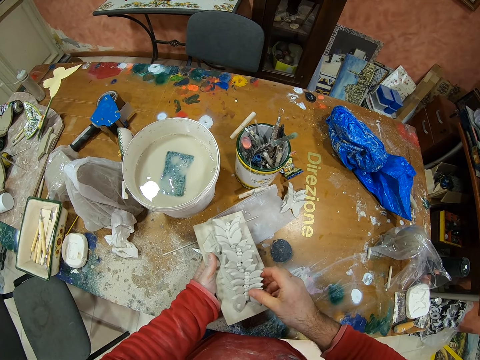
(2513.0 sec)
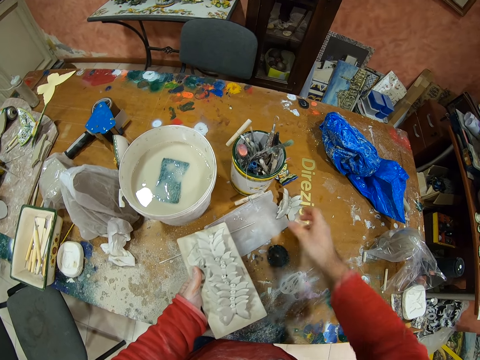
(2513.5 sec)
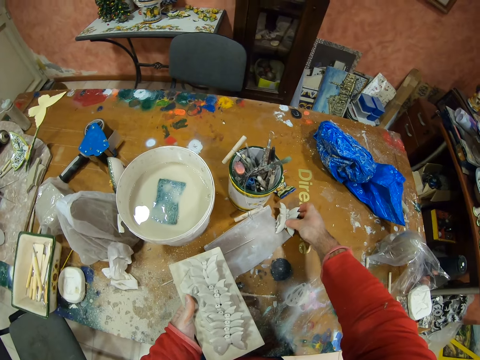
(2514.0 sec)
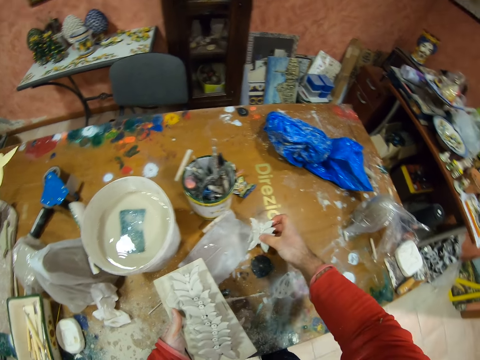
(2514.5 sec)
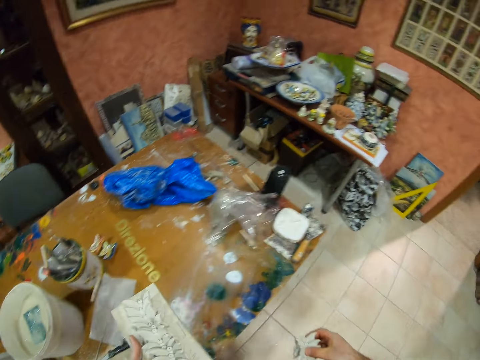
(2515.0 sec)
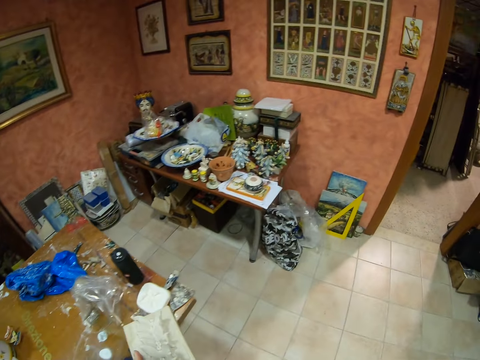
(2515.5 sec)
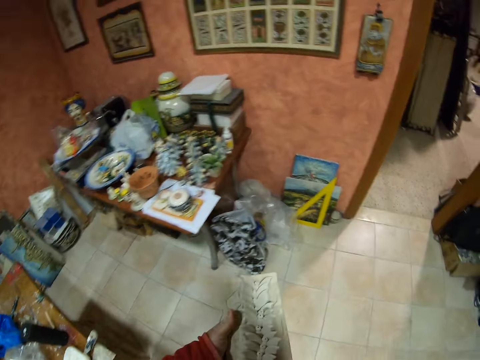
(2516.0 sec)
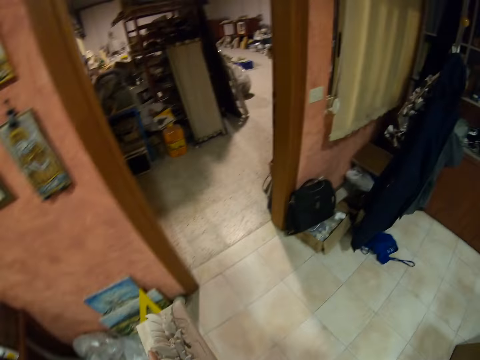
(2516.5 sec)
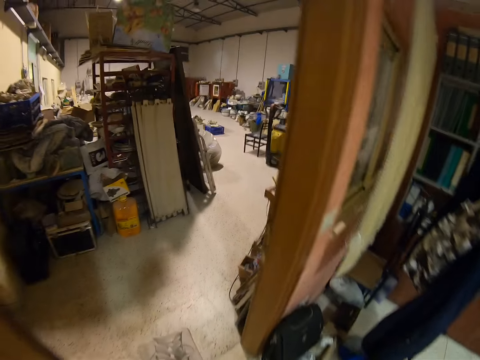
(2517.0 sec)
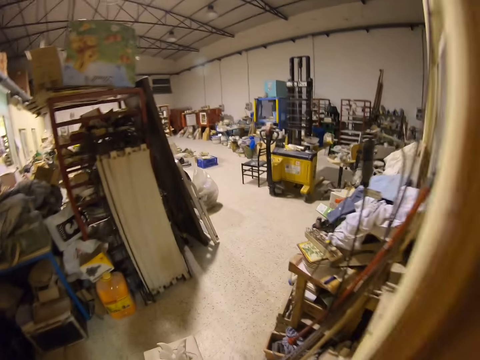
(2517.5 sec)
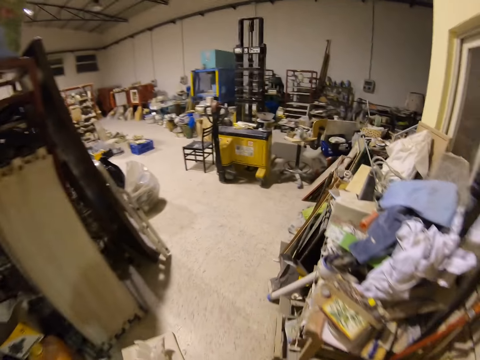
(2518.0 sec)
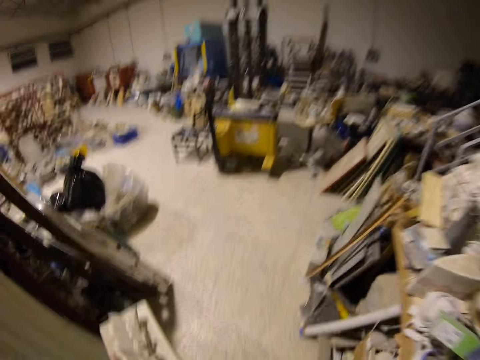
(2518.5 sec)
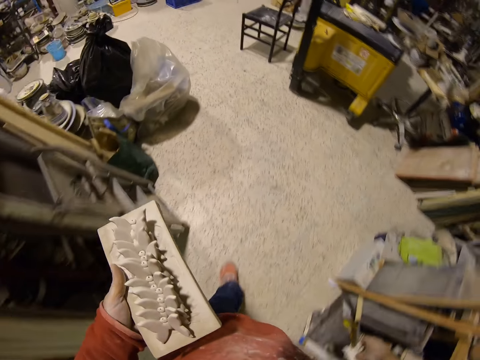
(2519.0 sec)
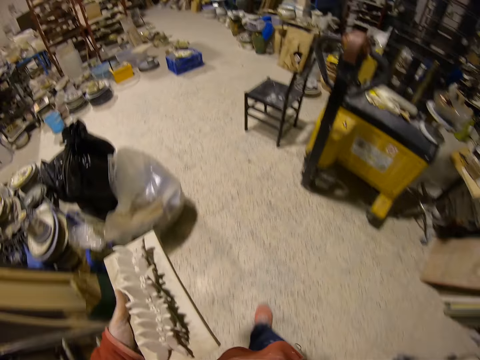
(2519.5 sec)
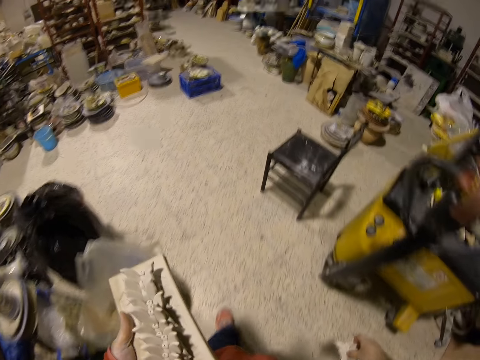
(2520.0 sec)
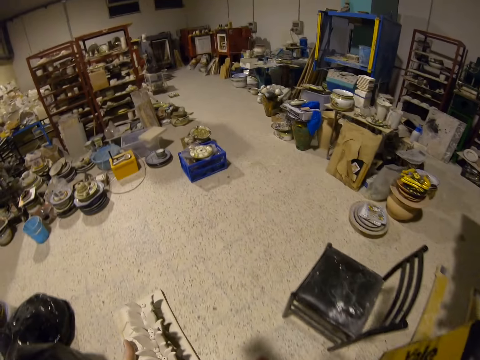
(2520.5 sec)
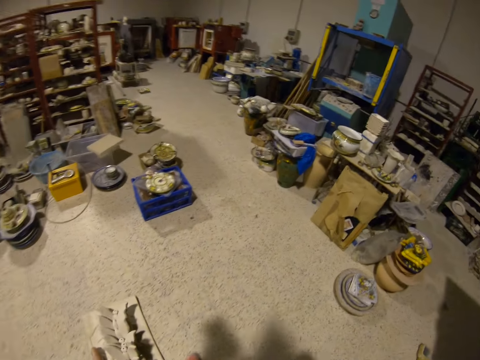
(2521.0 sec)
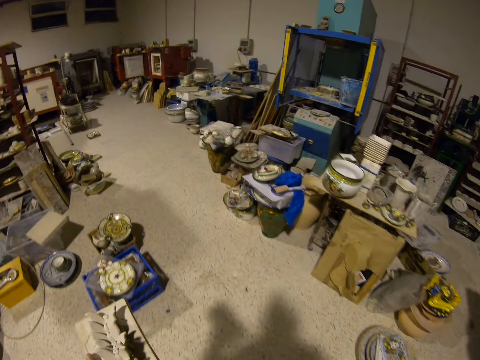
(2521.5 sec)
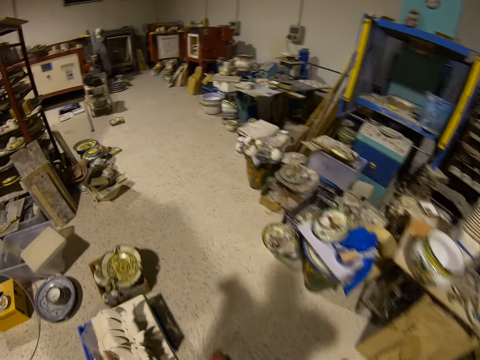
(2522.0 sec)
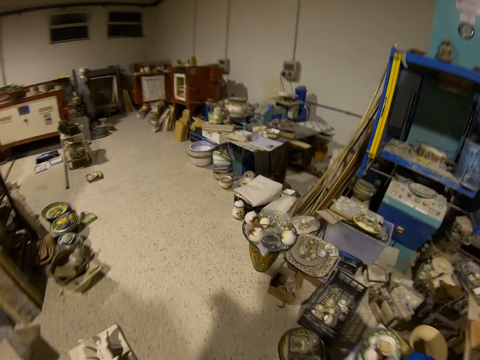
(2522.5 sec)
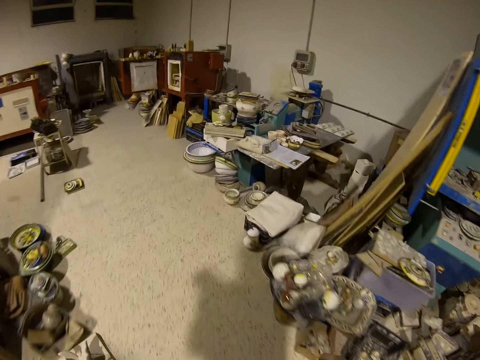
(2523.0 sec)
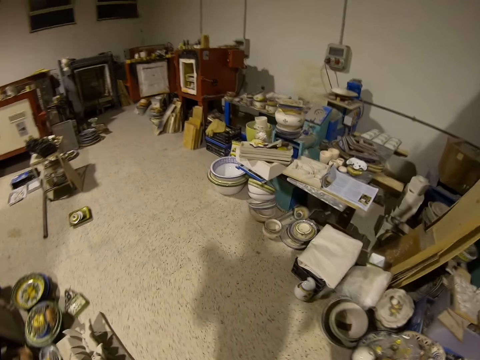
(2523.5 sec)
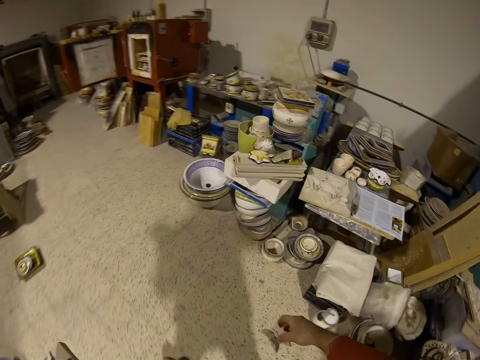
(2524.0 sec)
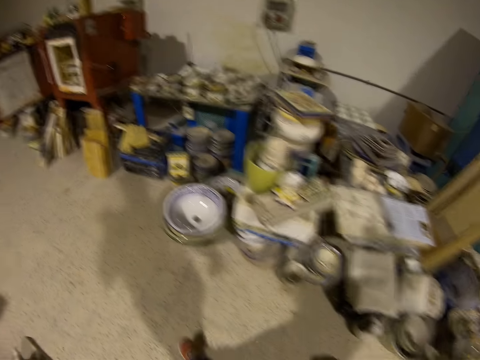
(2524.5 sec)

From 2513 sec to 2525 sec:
The camera wearer places the decor on the main piece. They pick up a decor piece from the table. They walk to another room.

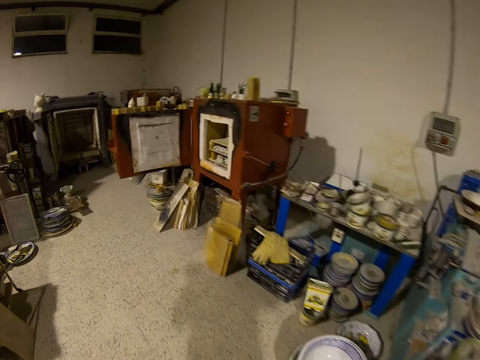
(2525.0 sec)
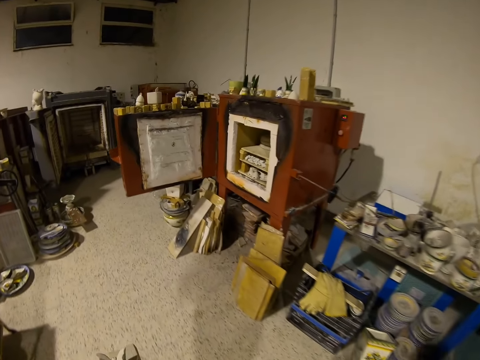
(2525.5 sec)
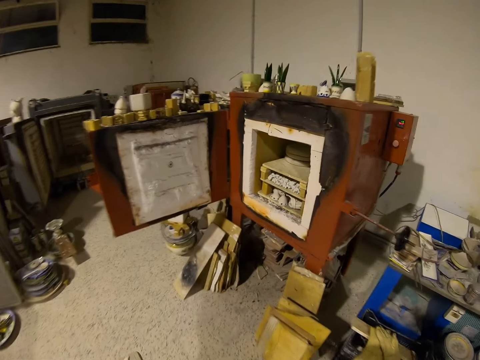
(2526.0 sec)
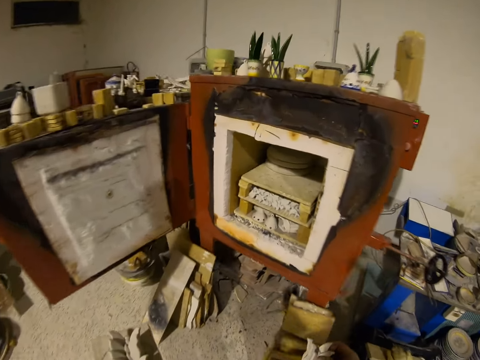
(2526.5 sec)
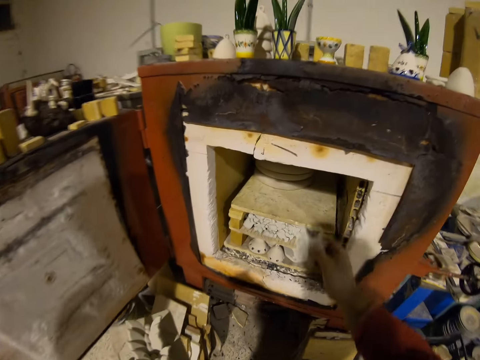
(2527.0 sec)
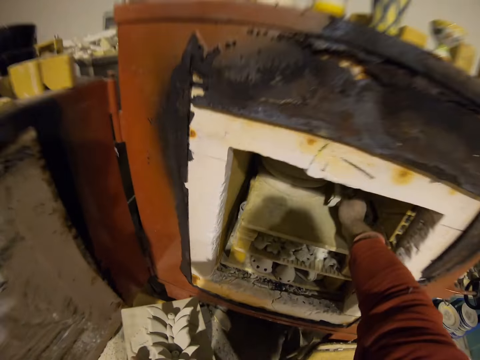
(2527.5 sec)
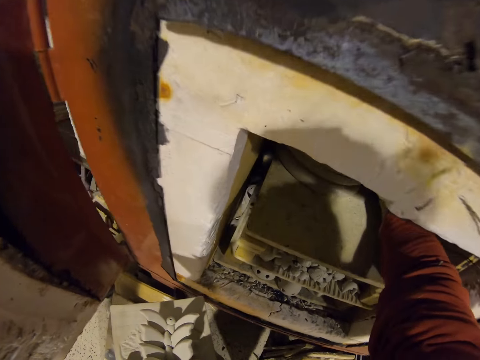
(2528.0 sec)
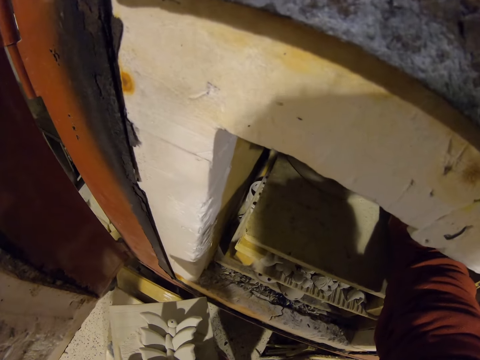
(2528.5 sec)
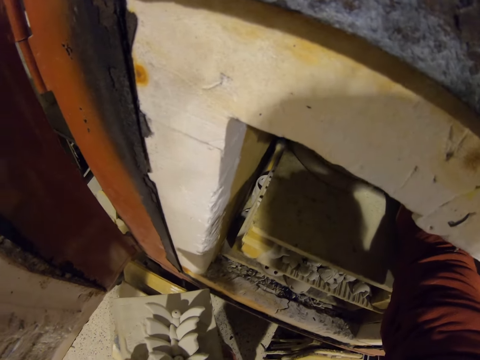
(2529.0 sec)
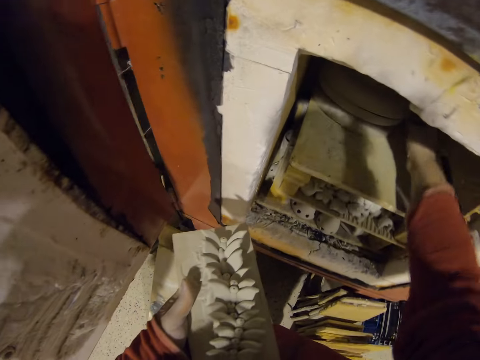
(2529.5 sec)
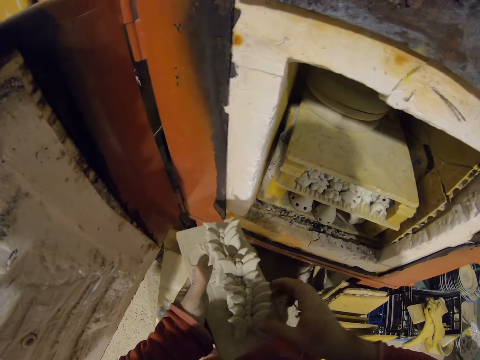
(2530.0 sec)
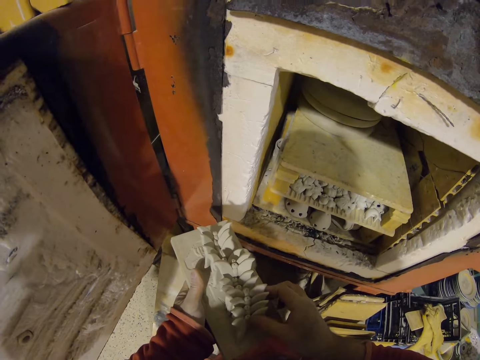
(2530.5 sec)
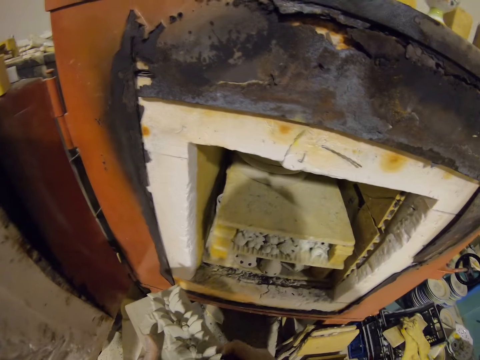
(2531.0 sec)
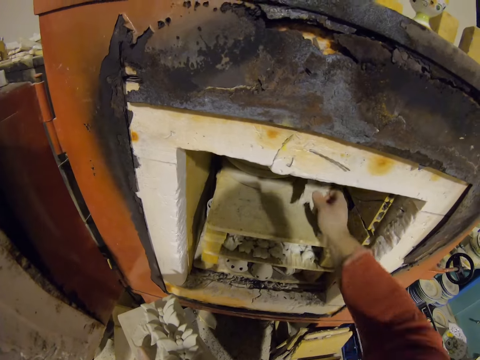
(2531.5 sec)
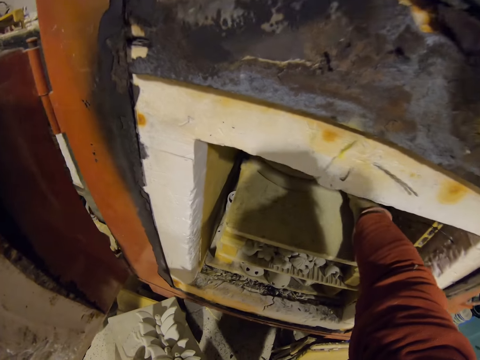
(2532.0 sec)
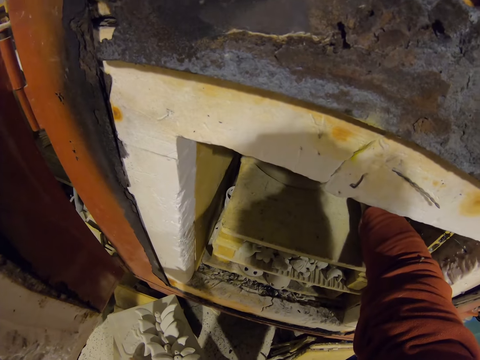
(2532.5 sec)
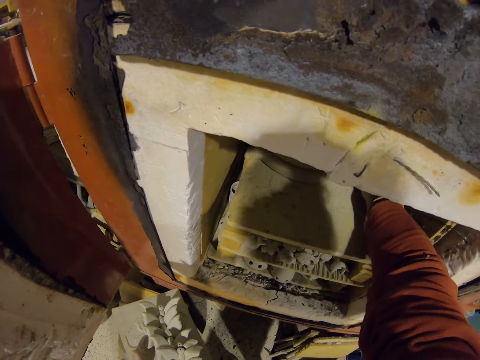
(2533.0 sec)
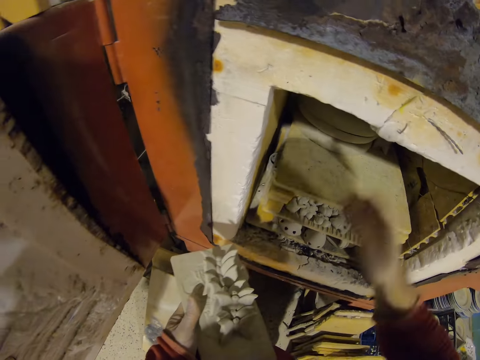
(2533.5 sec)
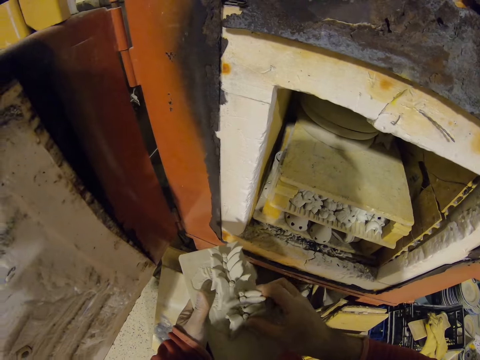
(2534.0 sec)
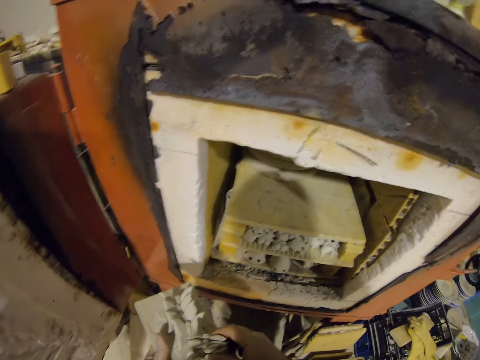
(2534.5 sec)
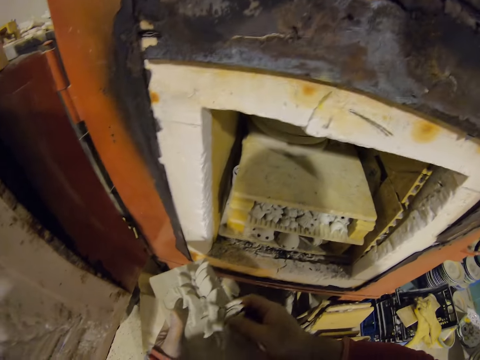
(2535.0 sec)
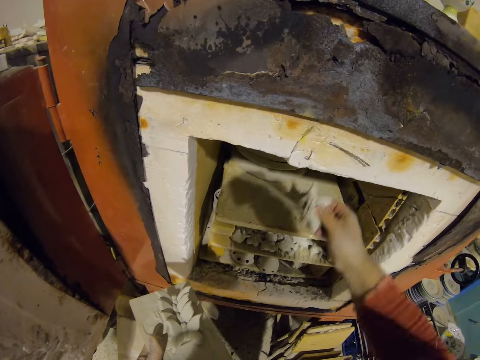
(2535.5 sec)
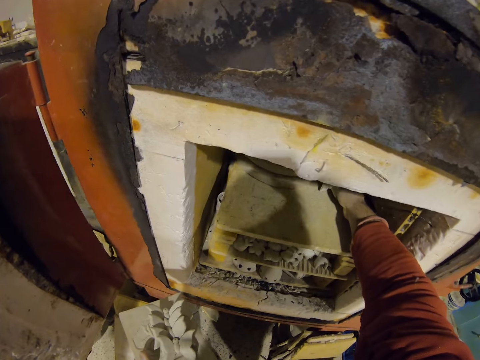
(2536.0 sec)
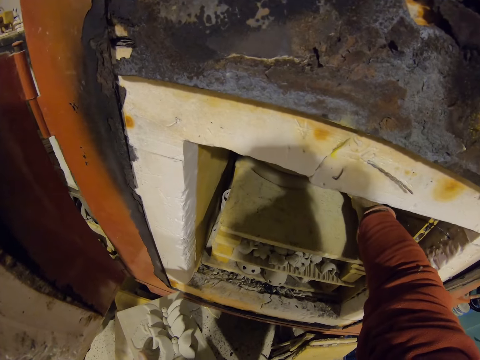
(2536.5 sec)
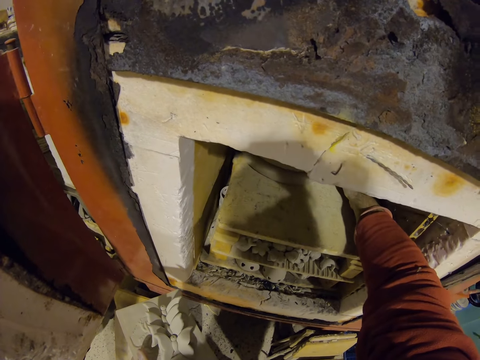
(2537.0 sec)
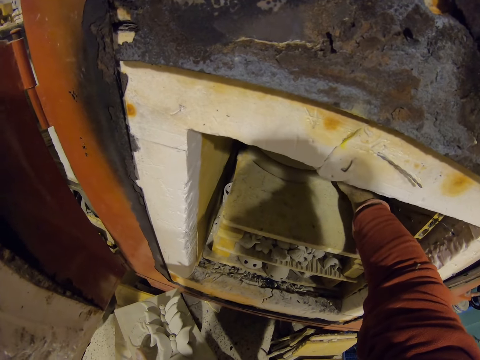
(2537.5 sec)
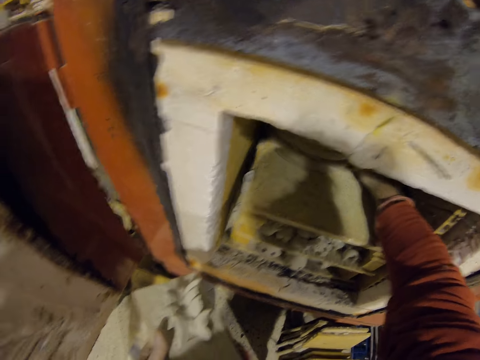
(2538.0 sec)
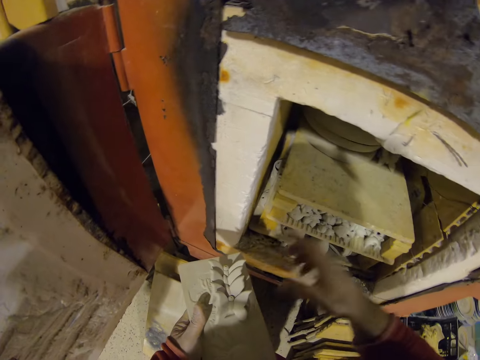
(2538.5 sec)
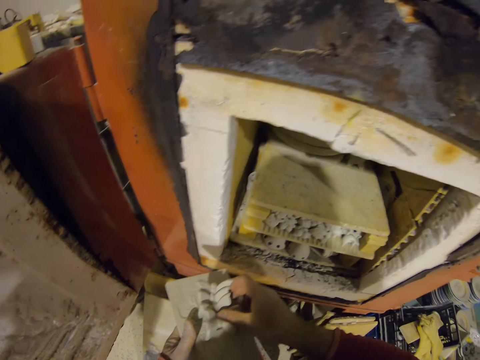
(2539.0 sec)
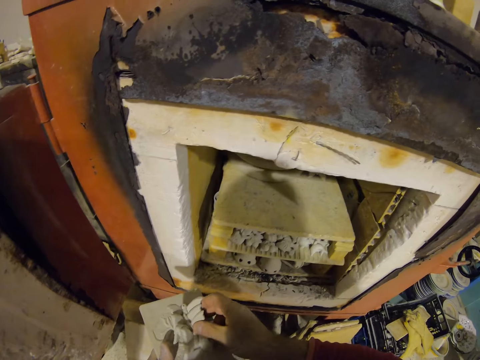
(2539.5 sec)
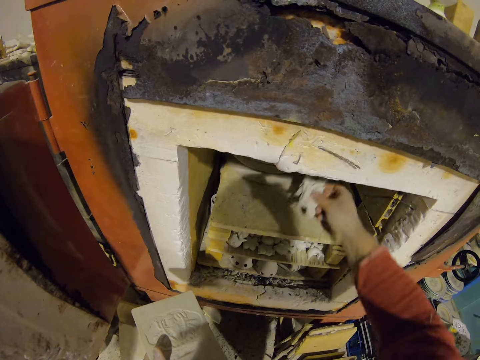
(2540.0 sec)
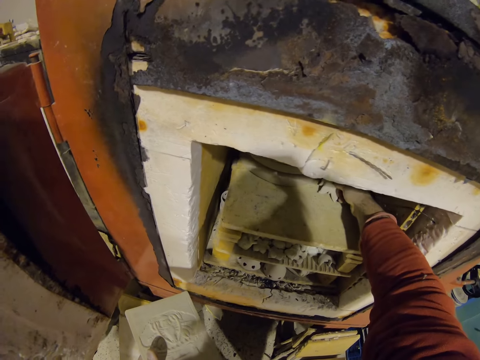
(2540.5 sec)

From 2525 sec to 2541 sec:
The camera wearer places the decors in the furnace.
